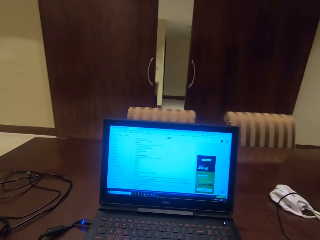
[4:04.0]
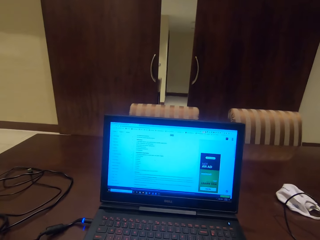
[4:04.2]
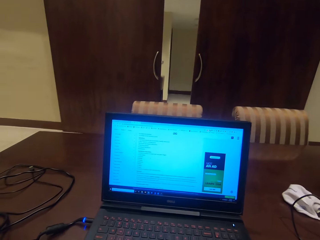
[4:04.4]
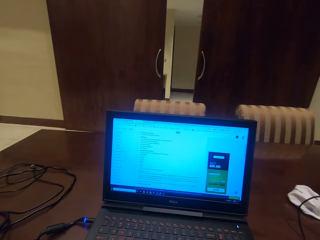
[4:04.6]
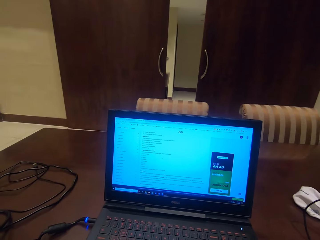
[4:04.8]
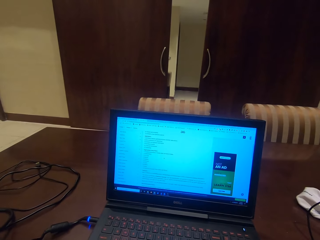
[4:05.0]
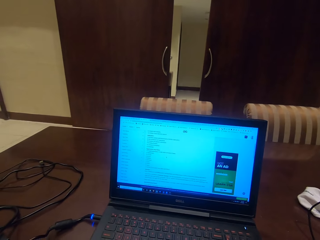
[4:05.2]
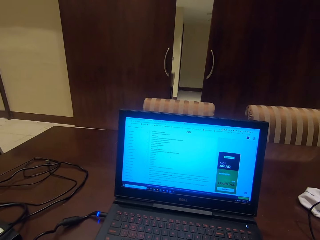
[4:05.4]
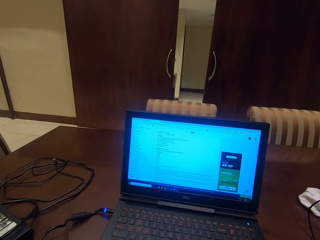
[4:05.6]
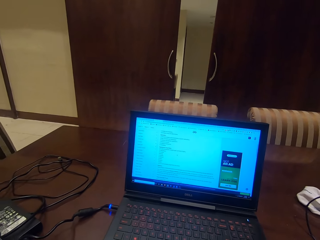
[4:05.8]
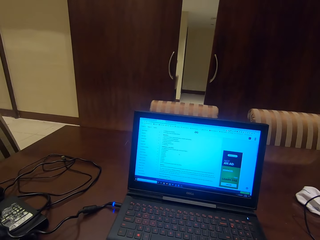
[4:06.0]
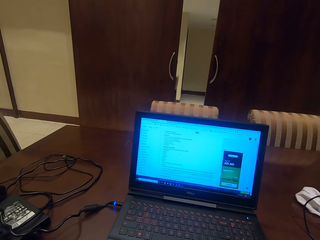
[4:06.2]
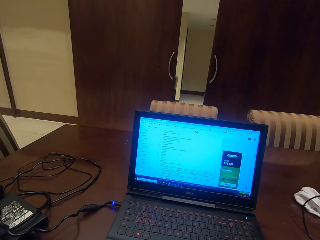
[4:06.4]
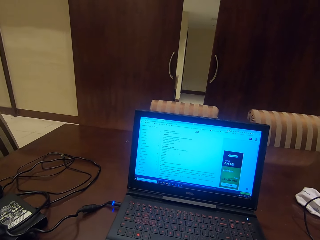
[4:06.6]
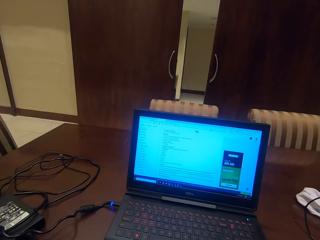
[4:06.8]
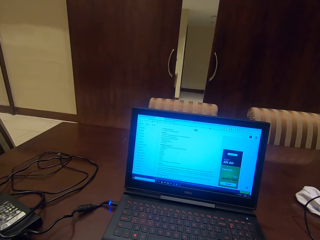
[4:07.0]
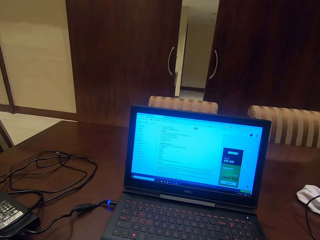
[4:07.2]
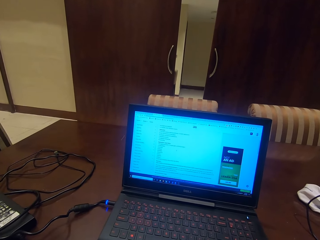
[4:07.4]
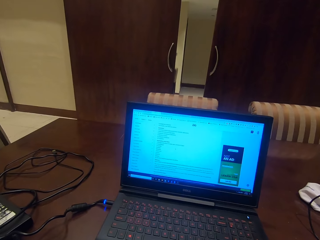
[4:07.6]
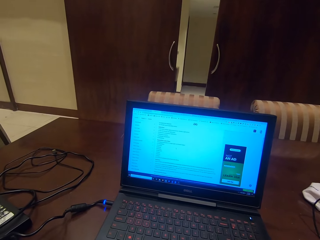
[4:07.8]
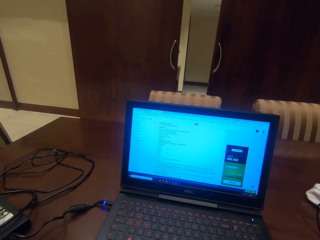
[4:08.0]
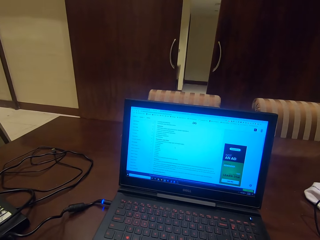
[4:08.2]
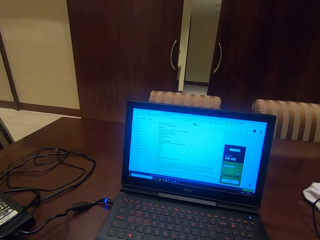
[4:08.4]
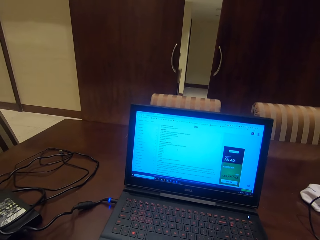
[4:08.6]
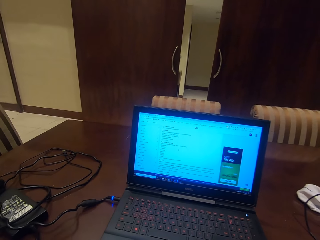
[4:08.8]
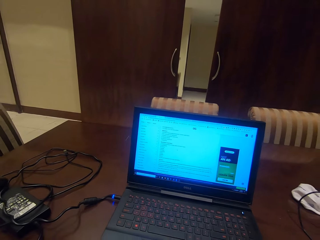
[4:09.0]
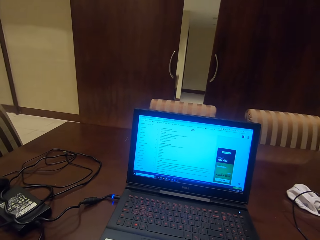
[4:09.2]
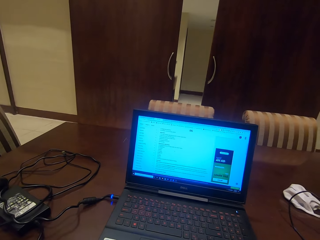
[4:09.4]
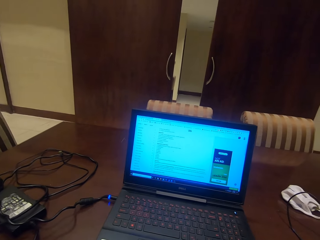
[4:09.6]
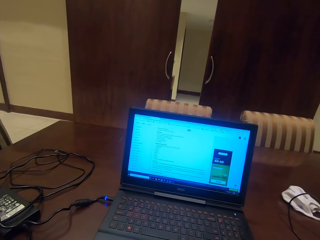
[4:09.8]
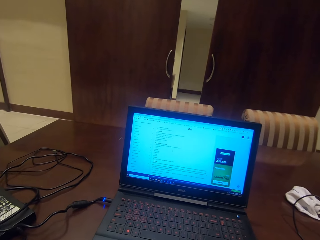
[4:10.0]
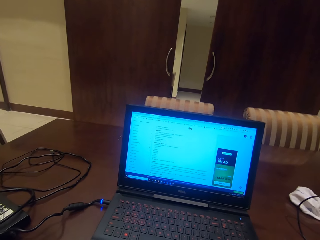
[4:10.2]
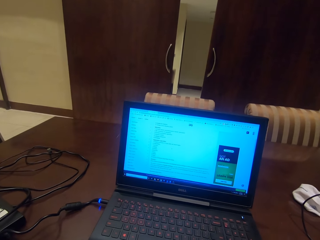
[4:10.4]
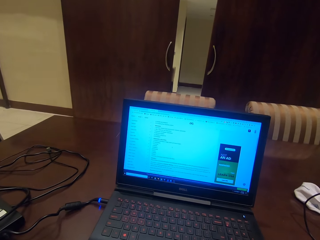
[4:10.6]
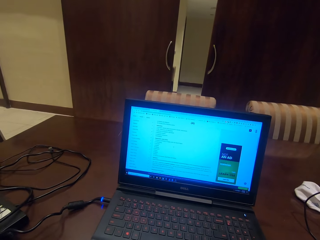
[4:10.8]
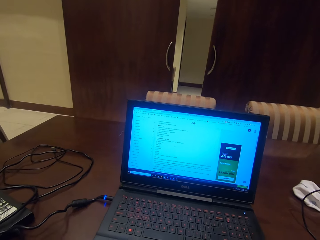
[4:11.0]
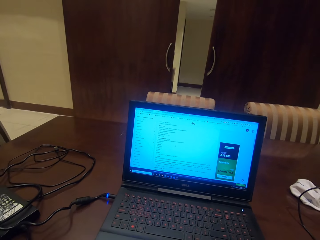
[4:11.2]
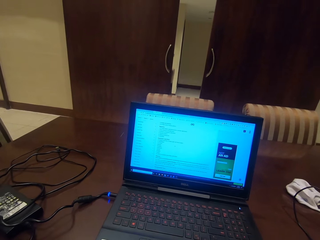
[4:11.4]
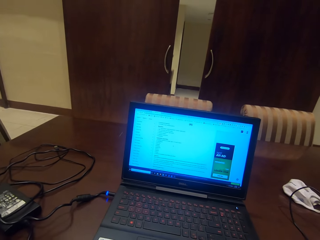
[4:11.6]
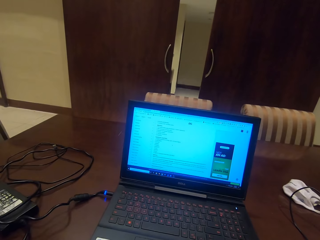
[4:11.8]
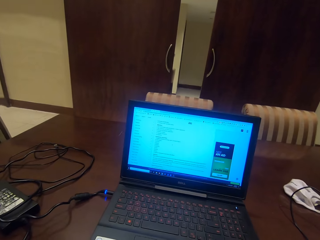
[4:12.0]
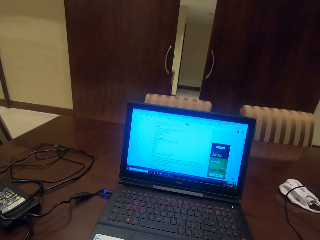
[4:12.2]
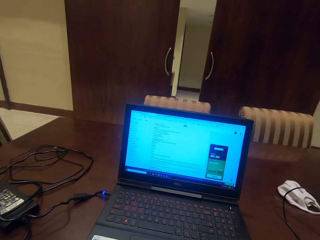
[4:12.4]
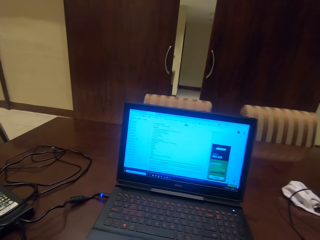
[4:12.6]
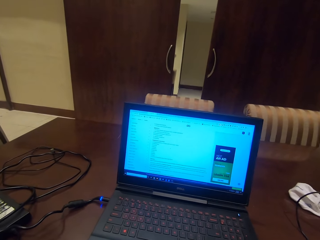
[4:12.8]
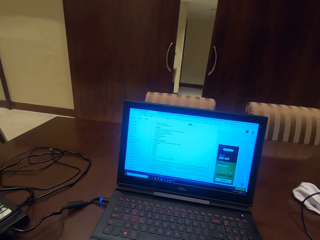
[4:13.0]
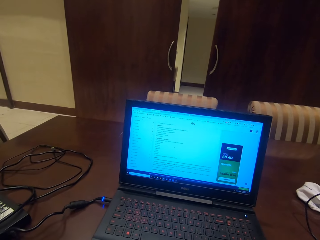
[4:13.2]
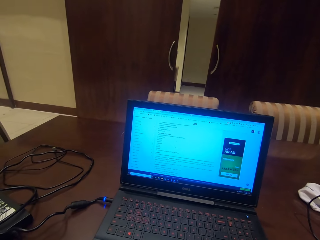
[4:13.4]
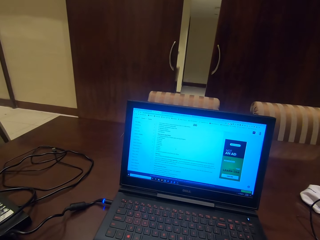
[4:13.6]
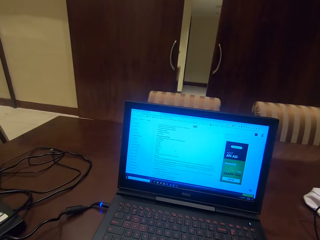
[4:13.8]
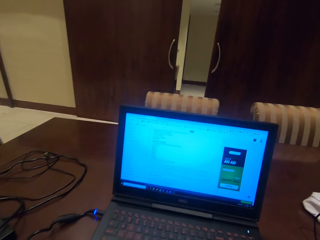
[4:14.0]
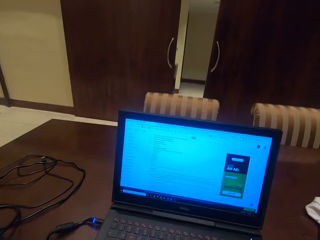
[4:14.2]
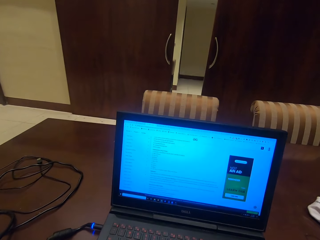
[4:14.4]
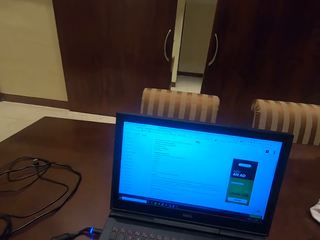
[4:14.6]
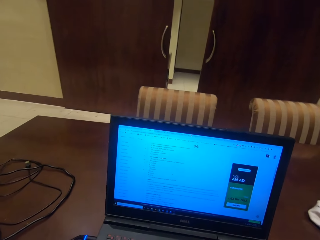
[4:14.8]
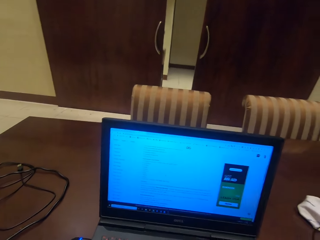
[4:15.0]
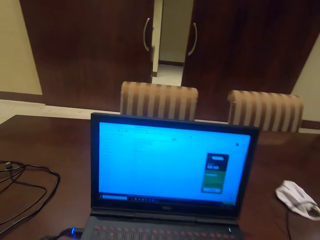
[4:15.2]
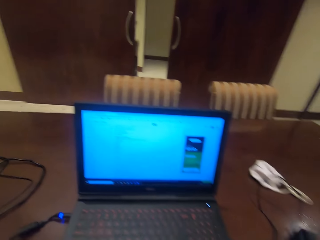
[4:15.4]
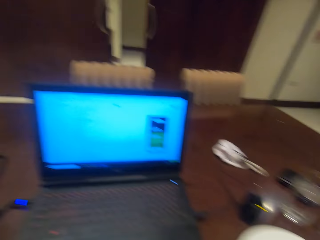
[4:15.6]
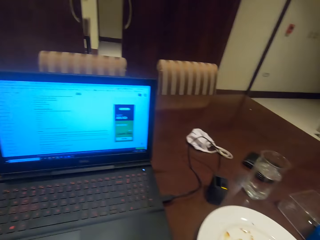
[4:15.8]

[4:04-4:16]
The camera wearer goes through his laptop.

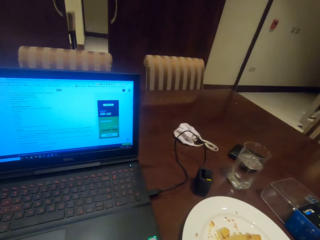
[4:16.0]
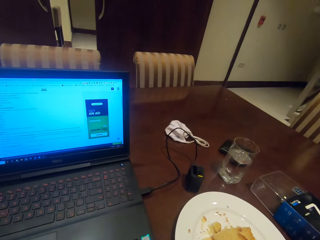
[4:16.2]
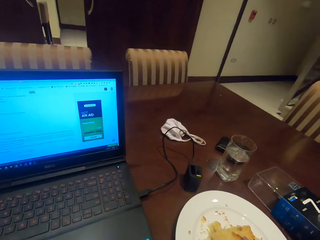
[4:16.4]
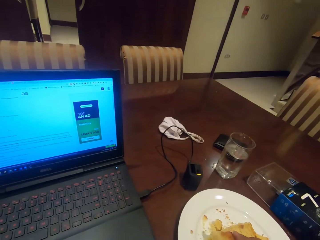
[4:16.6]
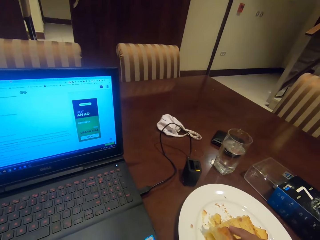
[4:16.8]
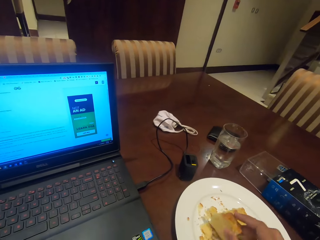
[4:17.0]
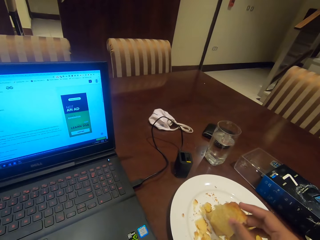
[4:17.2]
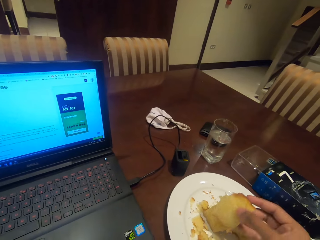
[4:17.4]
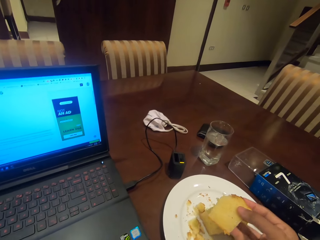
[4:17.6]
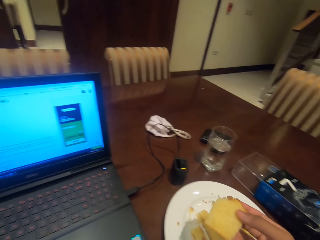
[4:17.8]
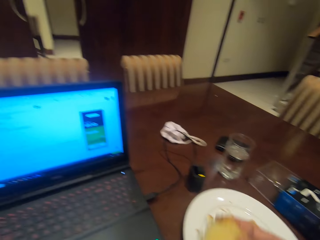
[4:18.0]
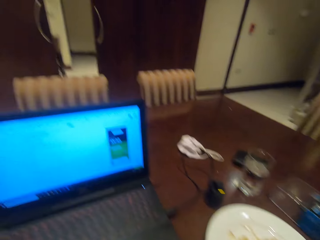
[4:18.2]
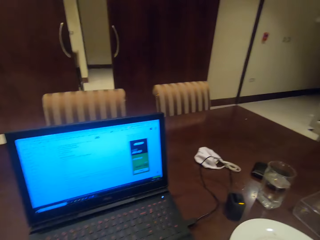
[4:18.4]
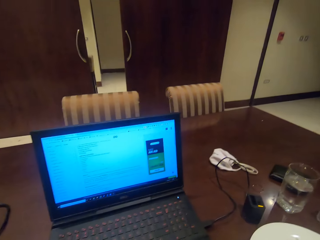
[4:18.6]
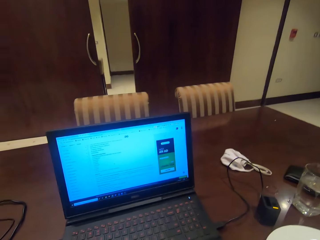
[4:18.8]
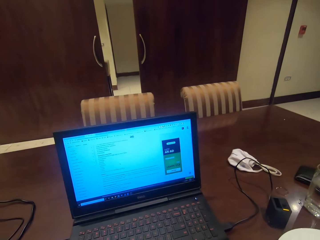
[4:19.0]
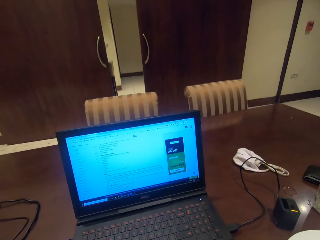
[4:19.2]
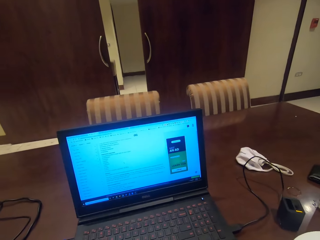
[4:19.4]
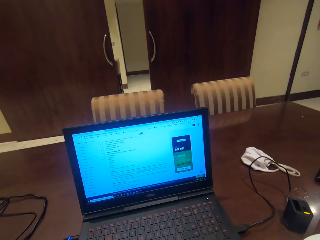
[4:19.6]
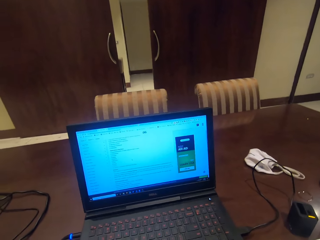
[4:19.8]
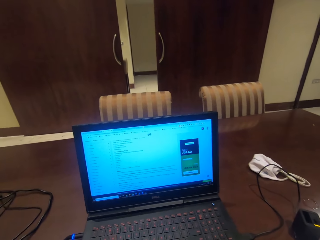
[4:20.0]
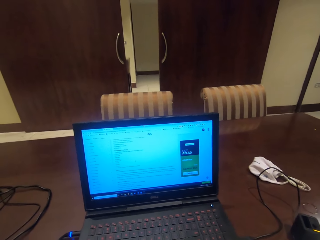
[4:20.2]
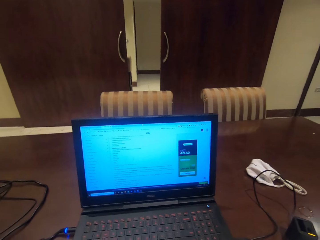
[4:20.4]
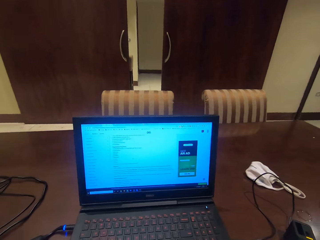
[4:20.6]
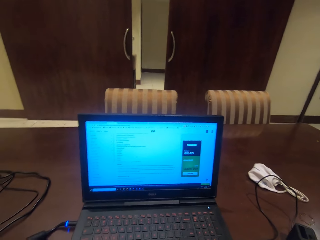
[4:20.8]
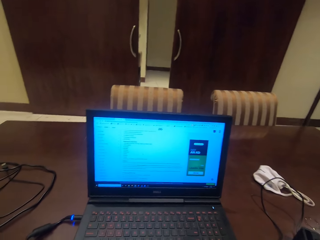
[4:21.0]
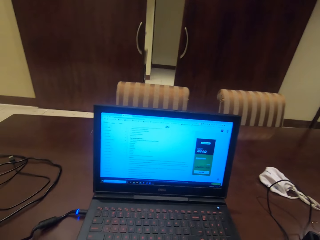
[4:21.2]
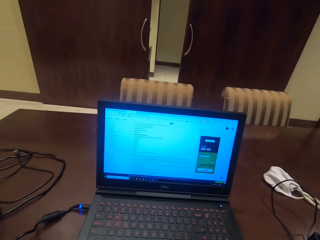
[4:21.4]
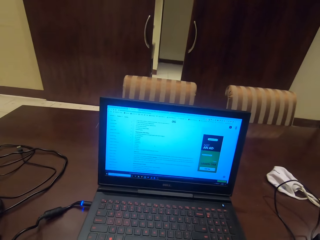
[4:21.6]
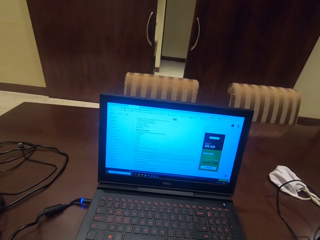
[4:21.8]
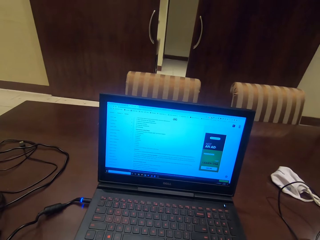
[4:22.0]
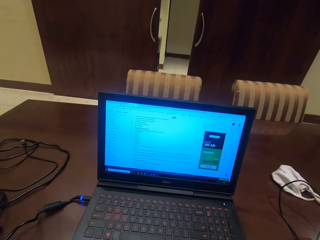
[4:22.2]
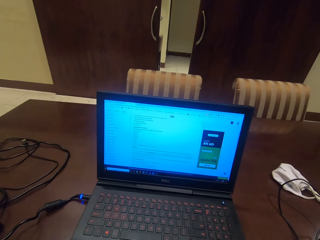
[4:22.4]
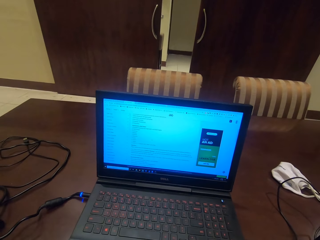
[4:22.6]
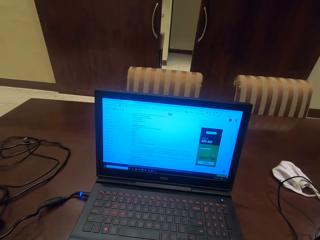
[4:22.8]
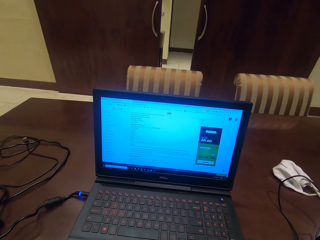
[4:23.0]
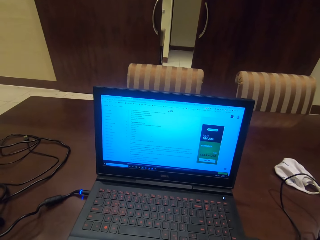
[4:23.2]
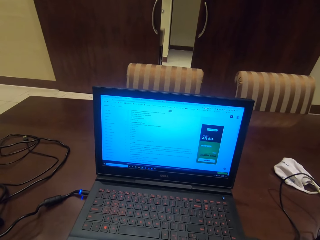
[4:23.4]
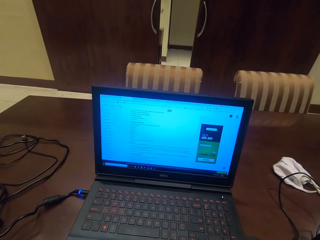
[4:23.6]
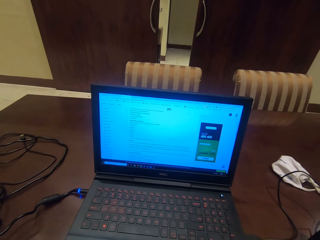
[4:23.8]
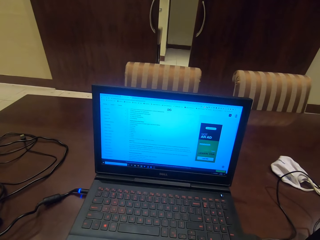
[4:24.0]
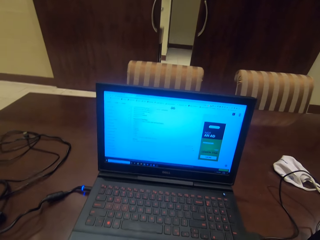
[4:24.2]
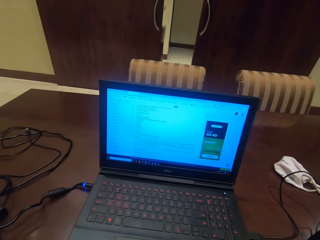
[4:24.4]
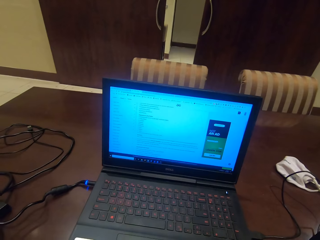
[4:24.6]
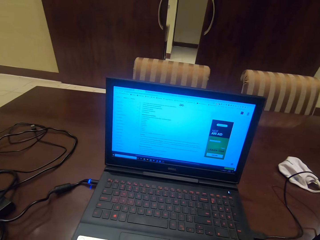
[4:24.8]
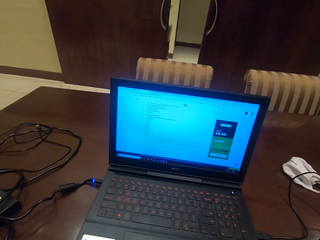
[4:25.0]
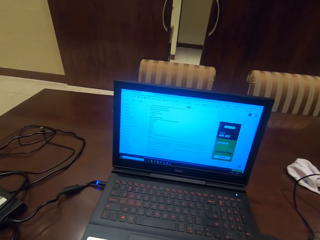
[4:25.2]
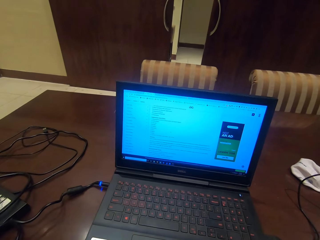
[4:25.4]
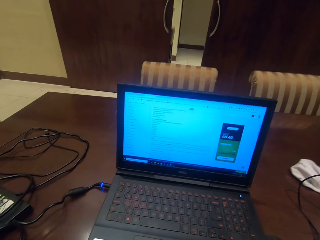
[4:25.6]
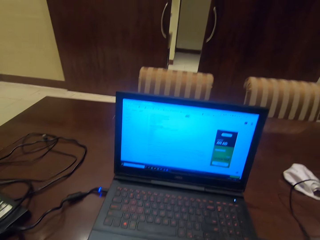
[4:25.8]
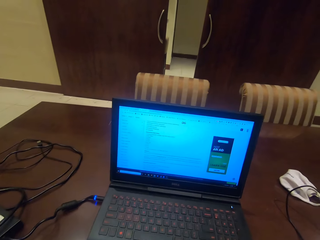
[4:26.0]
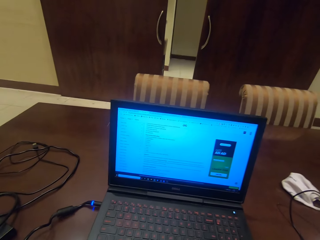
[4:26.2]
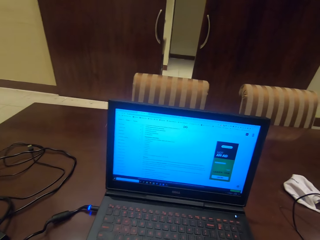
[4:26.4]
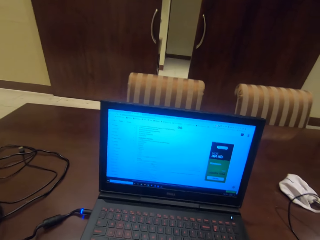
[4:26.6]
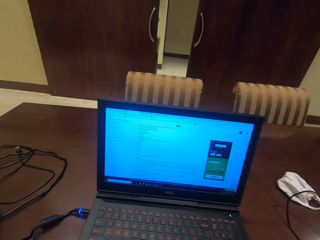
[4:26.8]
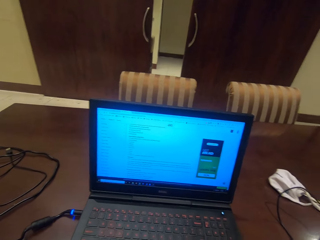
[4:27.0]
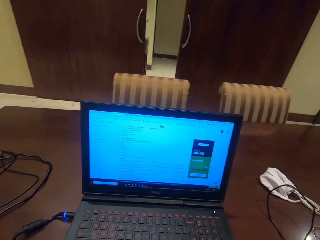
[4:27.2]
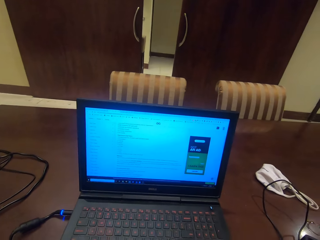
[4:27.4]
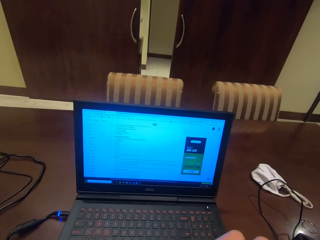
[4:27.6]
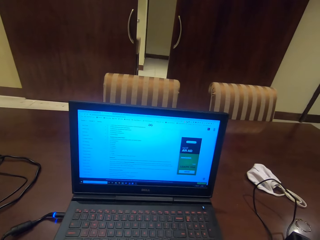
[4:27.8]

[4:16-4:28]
The camera wearer picks a cake from the plate. They eat the cake. They look at the laptop.
